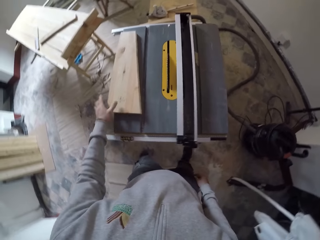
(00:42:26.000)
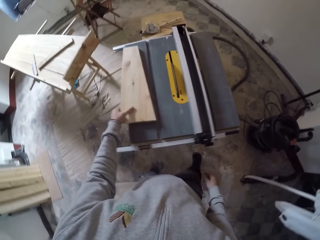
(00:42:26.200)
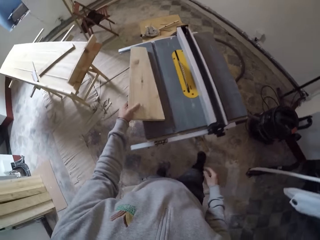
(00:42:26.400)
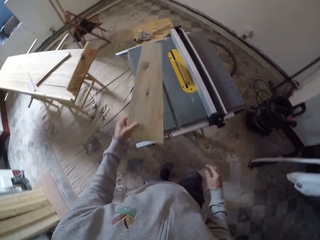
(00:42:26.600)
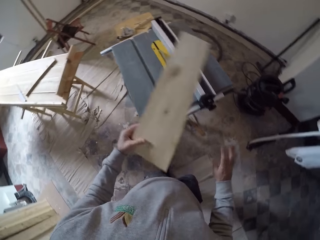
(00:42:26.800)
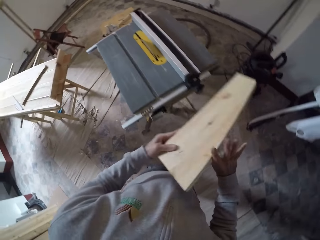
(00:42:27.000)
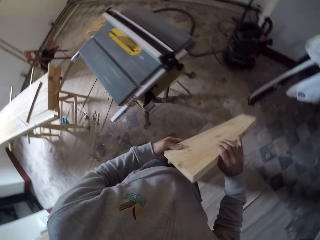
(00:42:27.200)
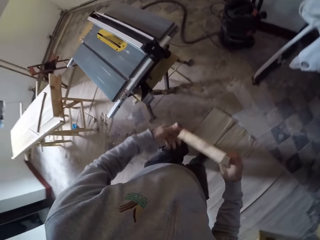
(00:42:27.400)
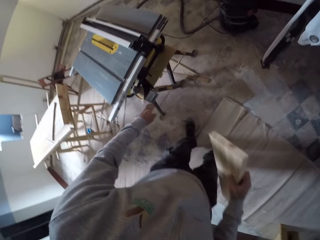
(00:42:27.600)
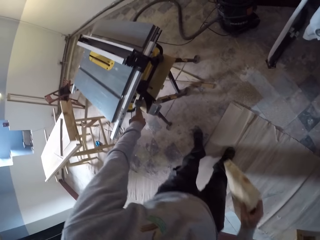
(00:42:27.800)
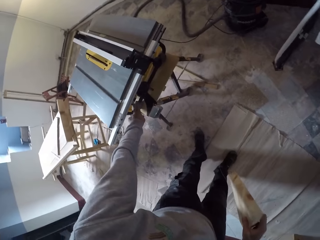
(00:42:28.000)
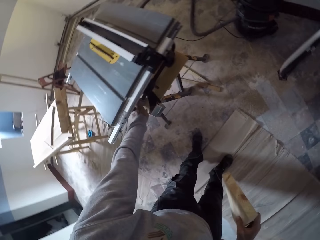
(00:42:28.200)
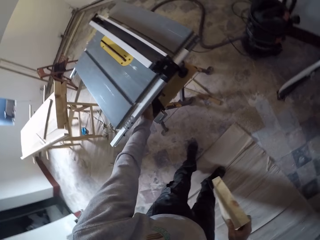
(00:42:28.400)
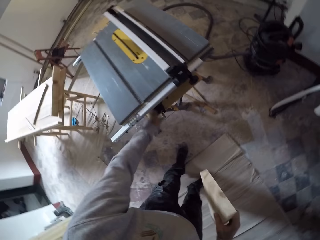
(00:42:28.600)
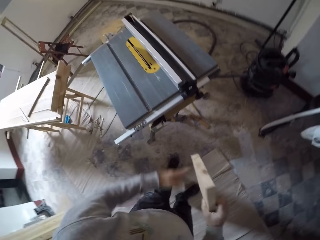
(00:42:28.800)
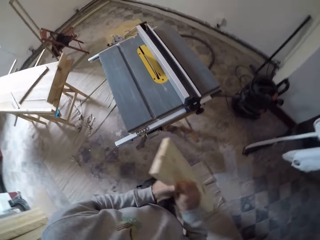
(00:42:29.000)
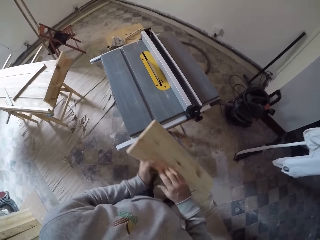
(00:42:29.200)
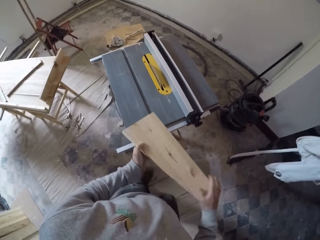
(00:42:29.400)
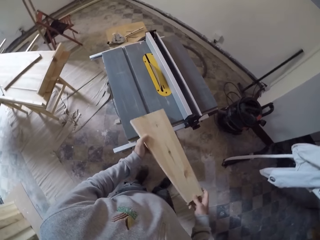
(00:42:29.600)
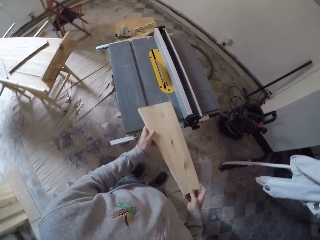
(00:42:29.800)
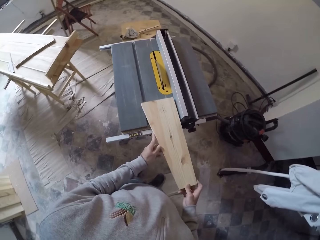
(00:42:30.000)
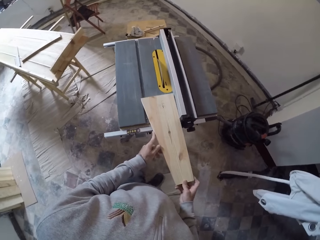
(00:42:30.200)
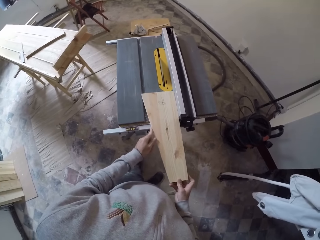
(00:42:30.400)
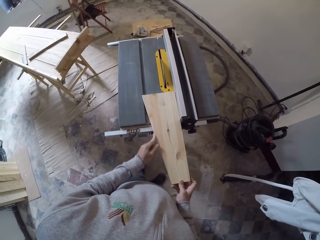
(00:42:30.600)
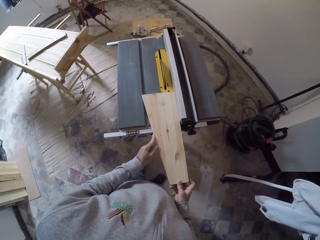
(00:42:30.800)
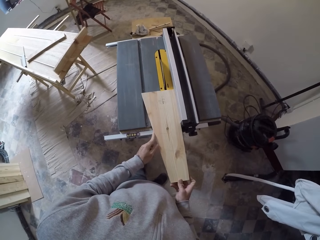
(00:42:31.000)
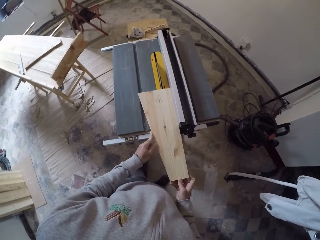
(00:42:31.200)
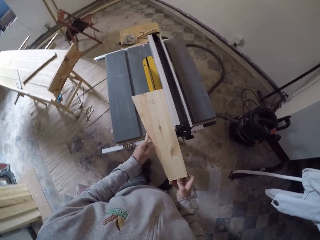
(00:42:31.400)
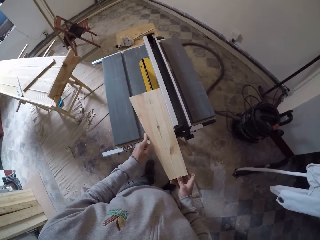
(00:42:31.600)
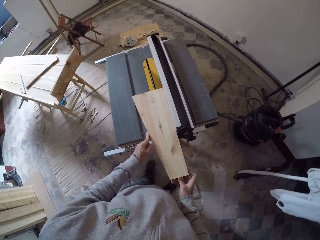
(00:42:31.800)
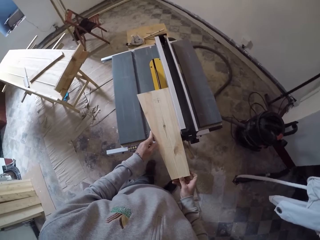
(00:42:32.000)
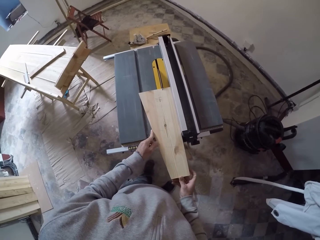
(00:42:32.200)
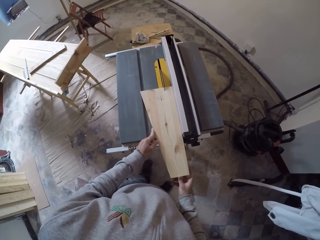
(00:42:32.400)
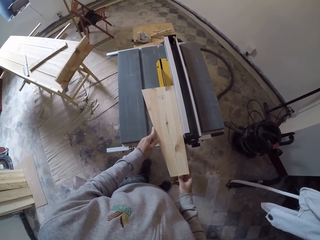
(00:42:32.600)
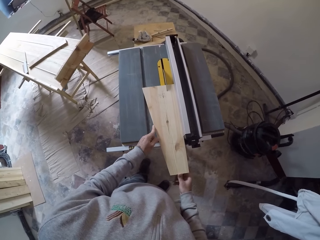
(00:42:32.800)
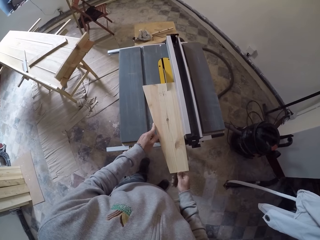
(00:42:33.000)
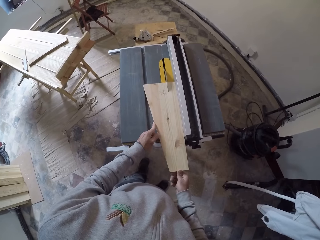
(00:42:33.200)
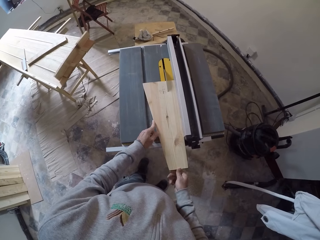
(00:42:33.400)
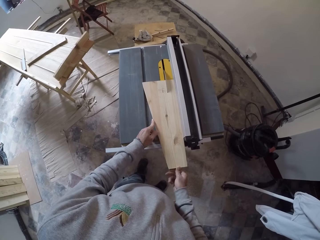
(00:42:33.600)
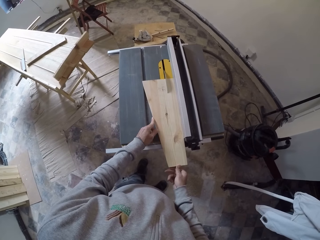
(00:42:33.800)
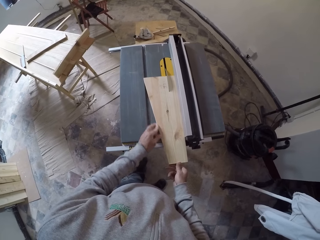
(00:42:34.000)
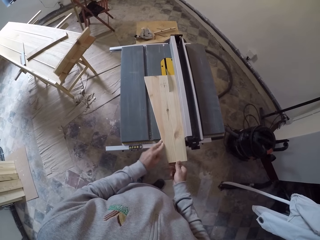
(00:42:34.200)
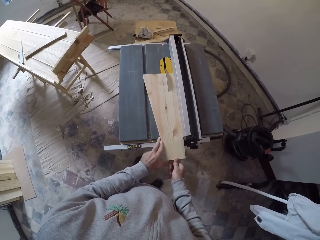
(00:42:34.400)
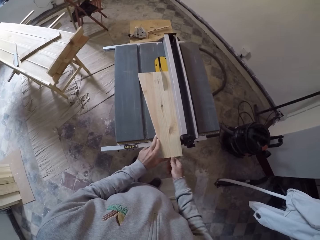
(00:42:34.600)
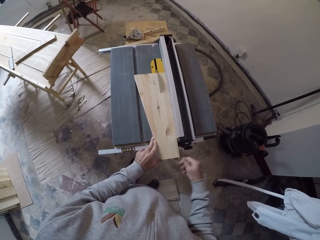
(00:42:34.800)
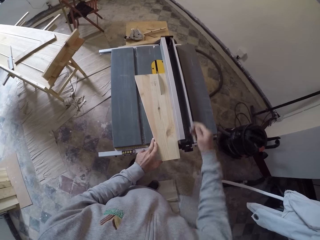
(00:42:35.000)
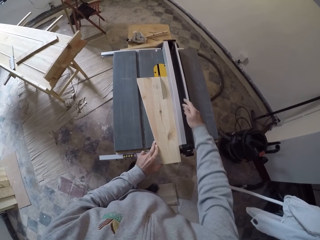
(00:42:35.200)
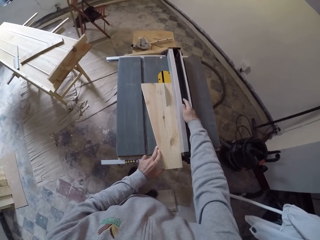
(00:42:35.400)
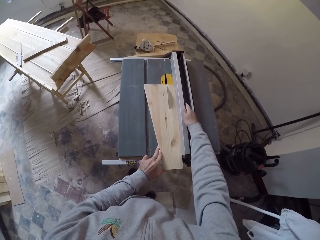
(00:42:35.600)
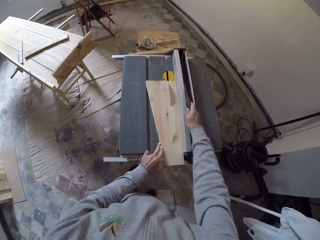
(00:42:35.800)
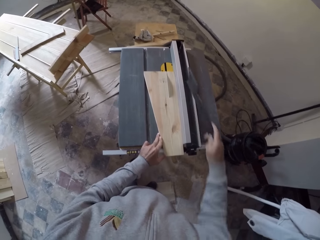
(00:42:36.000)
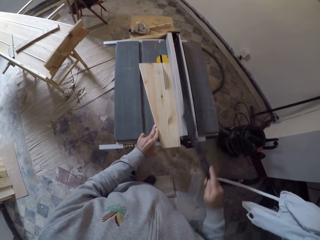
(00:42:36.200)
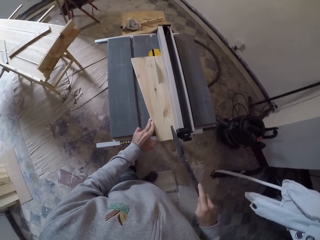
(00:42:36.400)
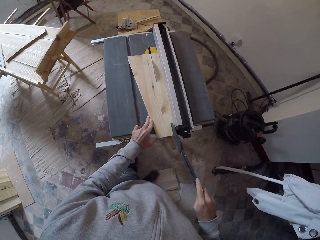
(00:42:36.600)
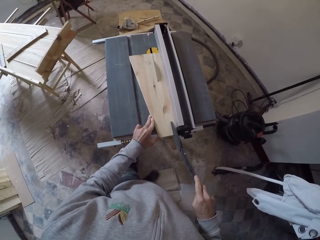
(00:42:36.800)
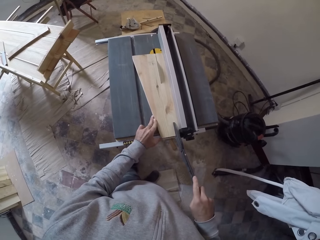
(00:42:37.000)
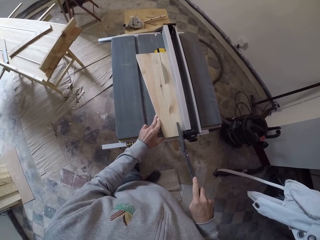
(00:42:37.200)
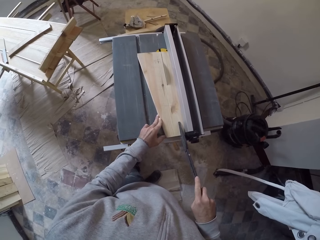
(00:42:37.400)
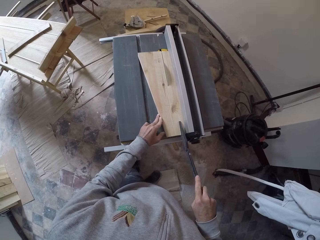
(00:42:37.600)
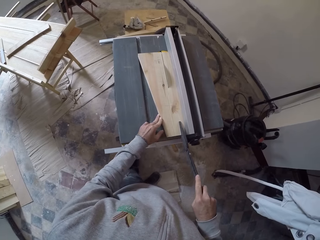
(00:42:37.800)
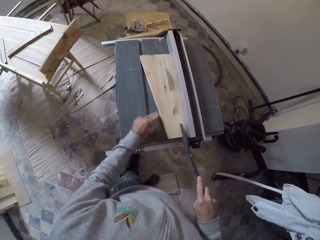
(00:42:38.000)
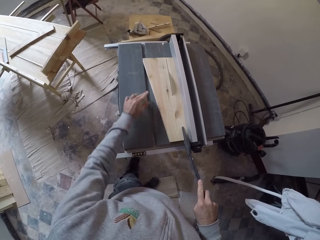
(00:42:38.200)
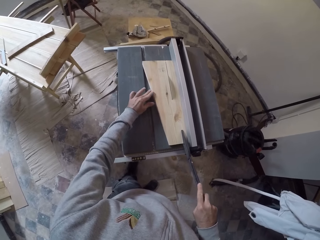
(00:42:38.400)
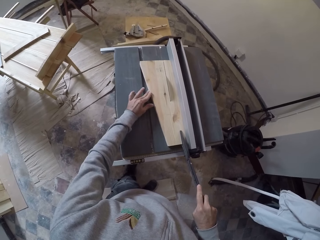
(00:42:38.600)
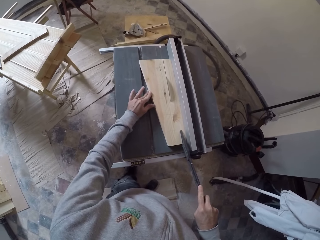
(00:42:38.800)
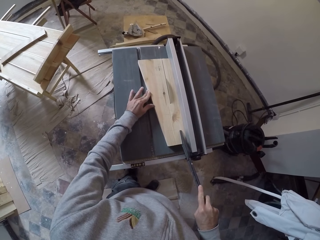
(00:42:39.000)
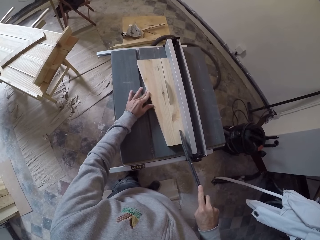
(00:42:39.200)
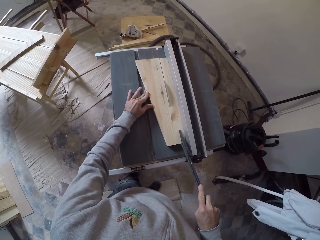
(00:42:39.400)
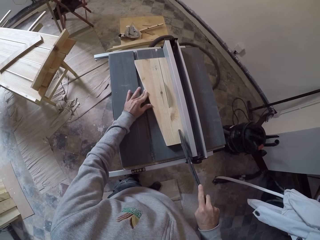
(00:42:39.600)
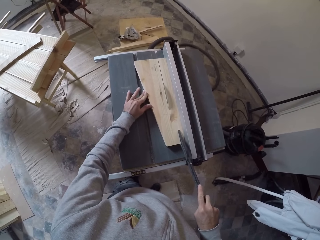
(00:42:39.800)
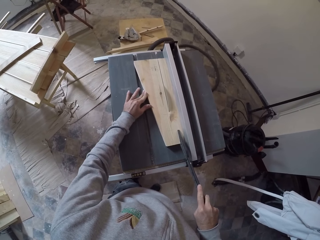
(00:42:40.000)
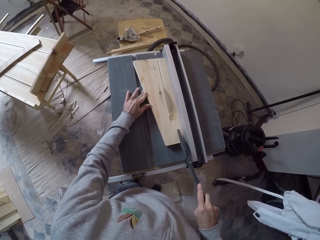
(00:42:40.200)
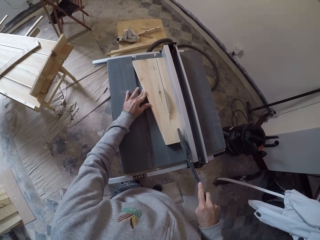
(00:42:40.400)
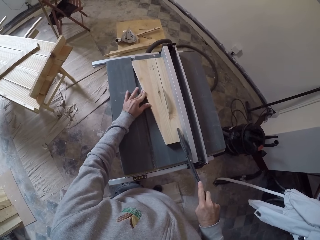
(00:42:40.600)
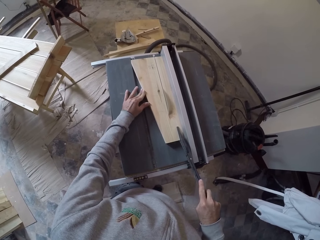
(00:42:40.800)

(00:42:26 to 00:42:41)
The camera wearer picks up a wood. They switch on the table saw. They put the smaller wood on the table saw. They cut the wood with the table saw. They pick up a push stick and push the wood with the stick.

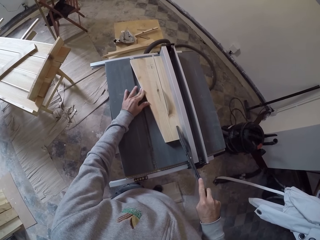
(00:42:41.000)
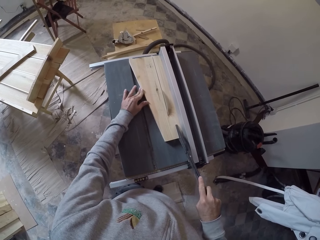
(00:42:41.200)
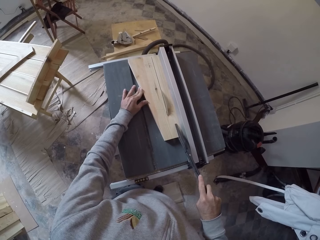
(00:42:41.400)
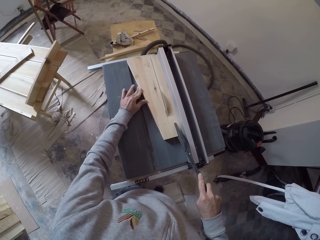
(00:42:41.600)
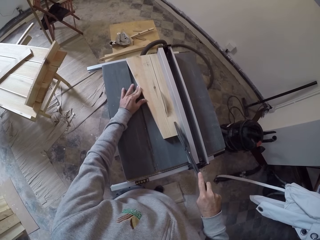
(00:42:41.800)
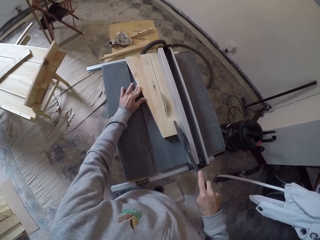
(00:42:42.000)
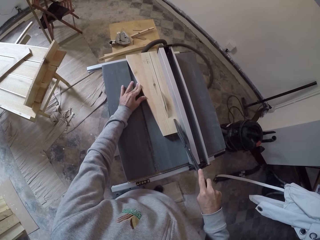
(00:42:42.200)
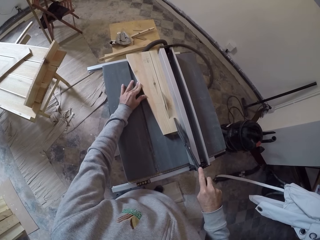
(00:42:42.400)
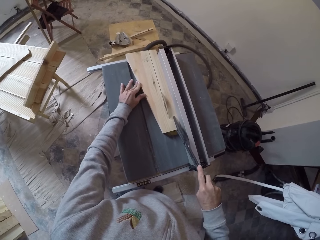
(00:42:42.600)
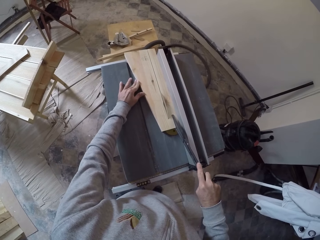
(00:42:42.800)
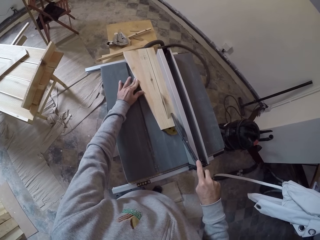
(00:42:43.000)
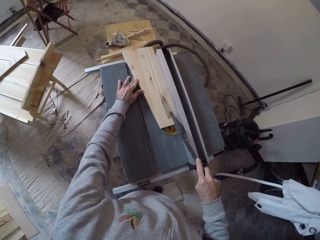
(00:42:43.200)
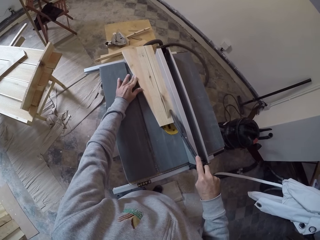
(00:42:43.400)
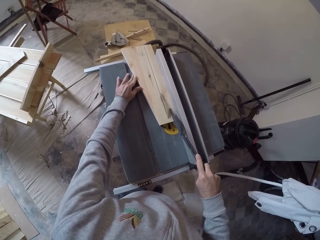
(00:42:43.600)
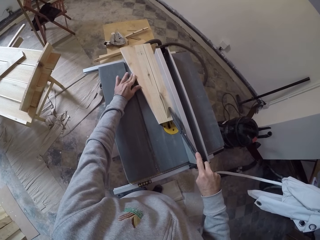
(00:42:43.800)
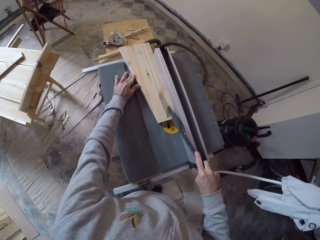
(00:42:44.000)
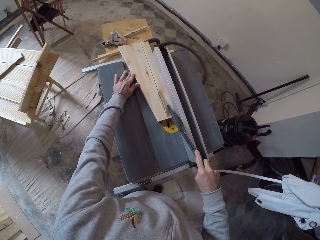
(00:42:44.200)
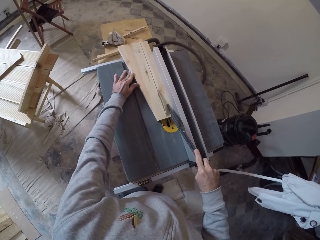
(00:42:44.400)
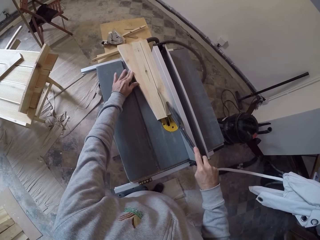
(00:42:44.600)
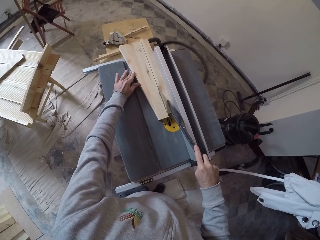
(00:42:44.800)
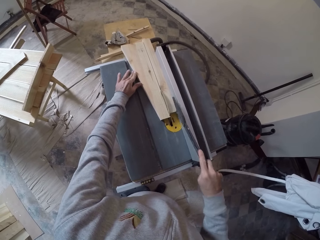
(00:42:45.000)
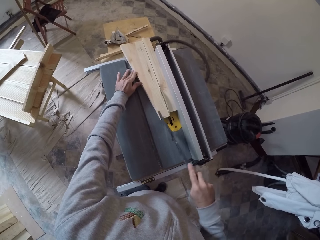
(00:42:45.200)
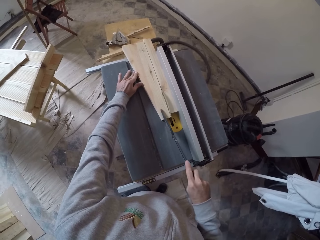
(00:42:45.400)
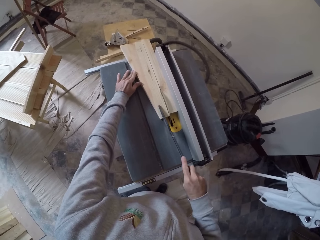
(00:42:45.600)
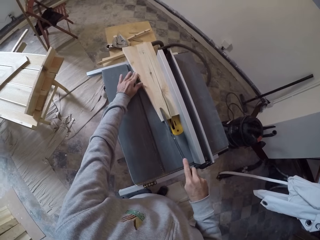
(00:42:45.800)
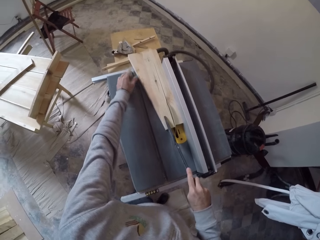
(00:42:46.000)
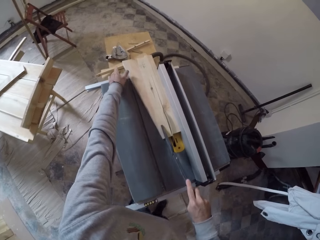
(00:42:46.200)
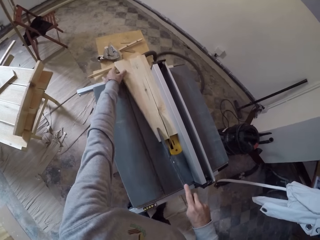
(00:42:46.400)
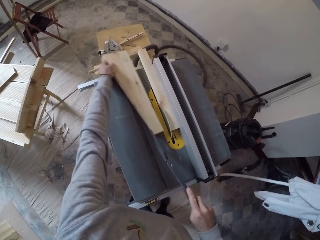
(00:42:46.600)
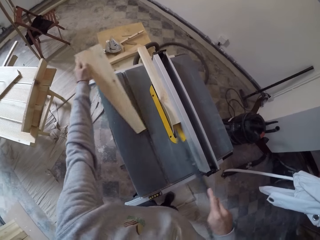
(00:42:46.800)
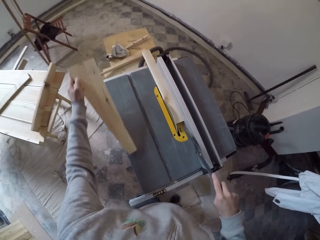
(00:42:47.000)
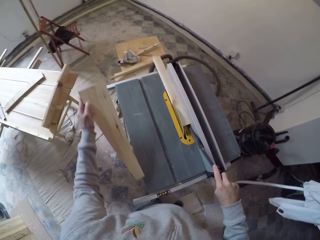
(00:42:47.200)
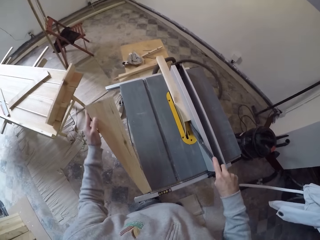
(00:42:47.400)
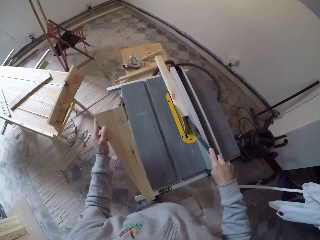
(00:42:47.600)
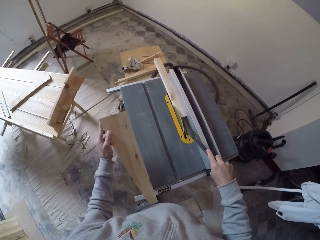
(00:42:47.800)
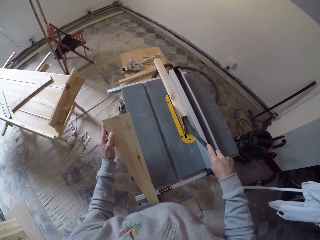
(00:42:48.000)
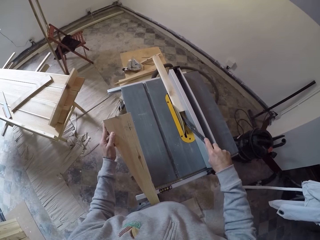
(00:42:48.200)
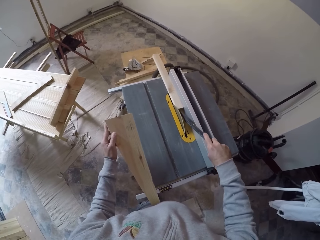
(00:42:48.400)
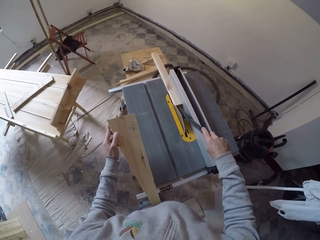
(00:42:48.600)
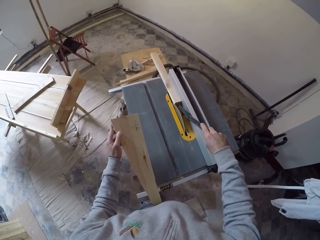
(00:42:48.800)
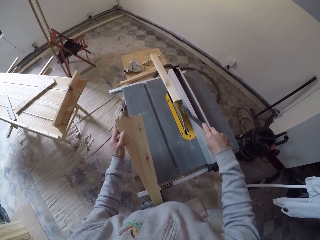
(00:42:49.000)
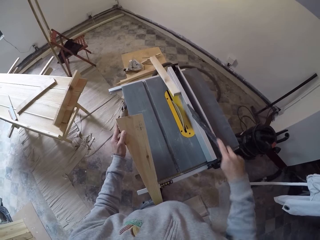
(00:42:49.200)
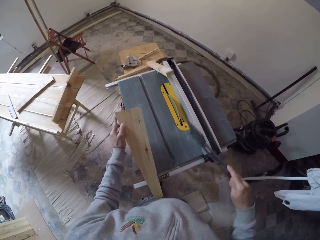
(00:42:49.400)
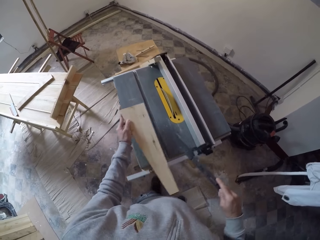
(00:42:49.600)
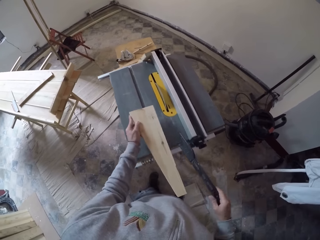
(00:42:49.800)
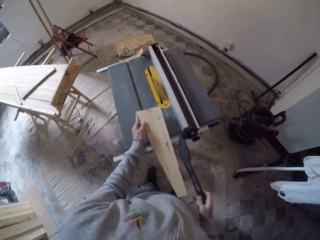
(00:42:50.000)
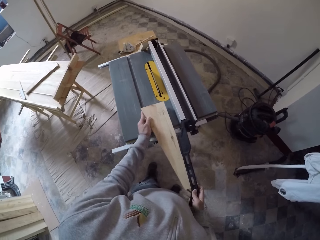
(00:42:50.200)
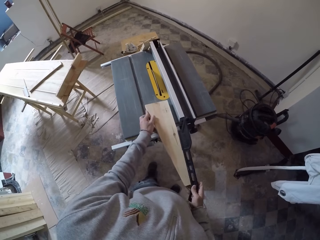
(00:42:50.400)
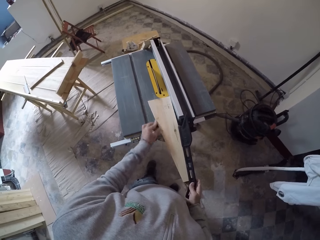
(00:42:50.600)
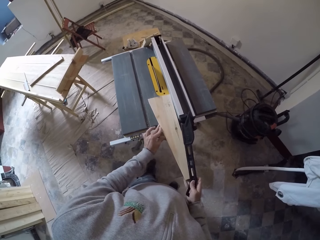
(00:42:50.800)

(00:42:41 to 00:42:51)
The camera wearer picks up a wood and pushes the wood with a stick. They drop a piece of a cut wood.
